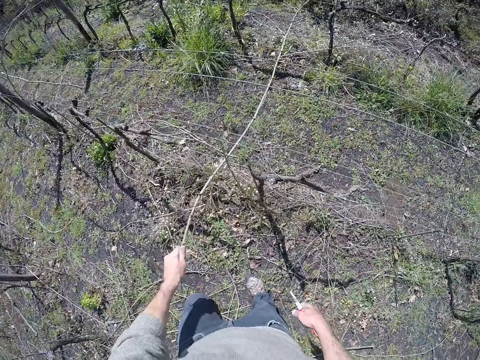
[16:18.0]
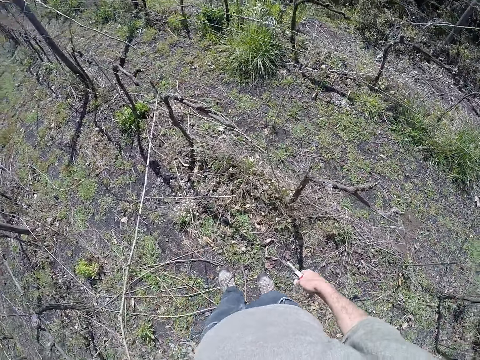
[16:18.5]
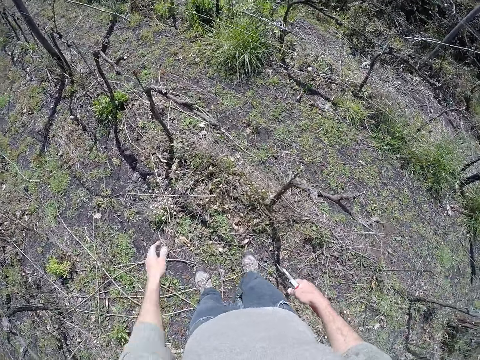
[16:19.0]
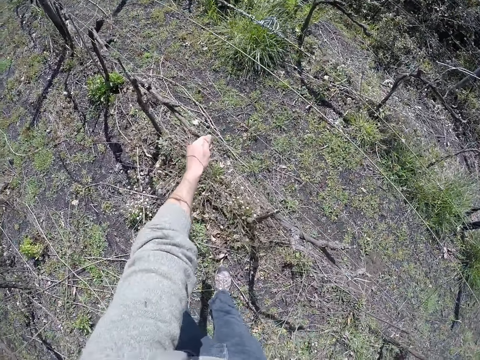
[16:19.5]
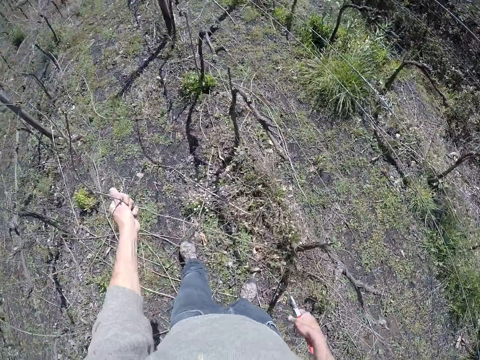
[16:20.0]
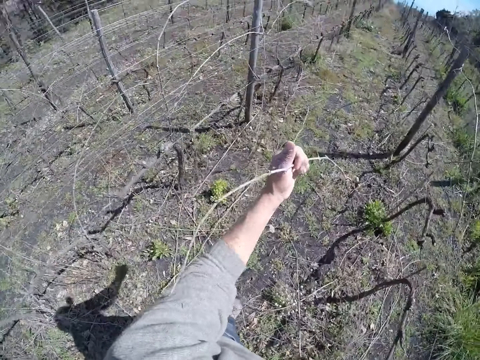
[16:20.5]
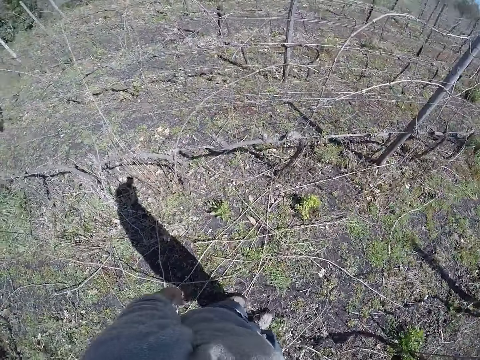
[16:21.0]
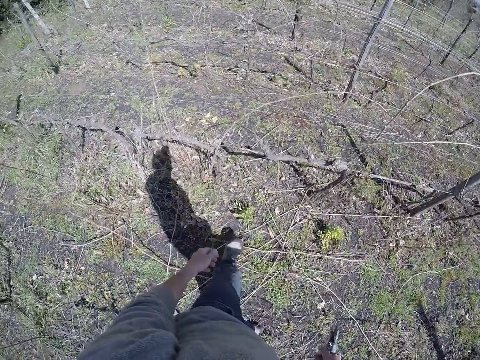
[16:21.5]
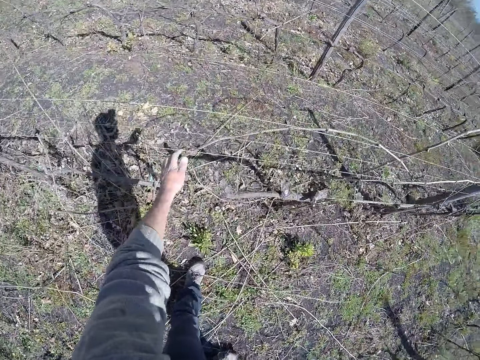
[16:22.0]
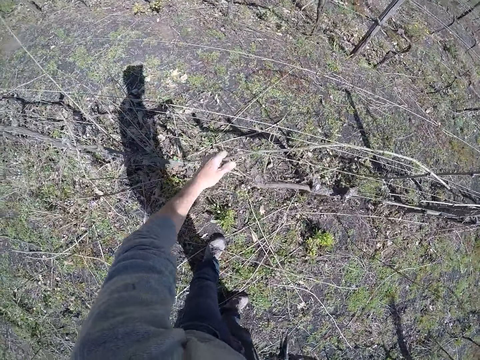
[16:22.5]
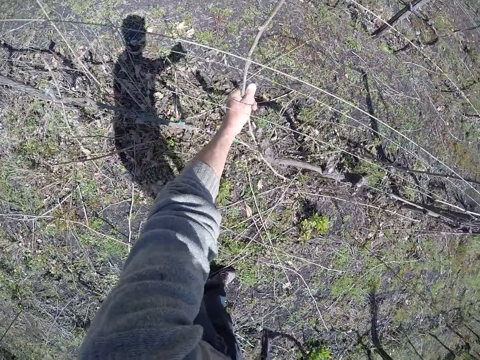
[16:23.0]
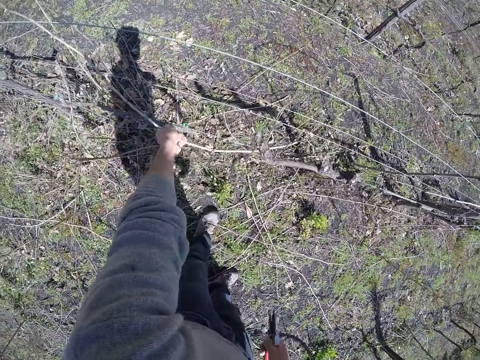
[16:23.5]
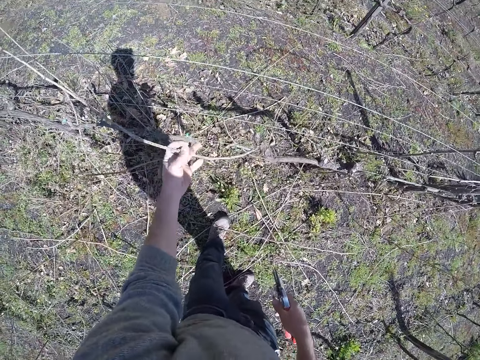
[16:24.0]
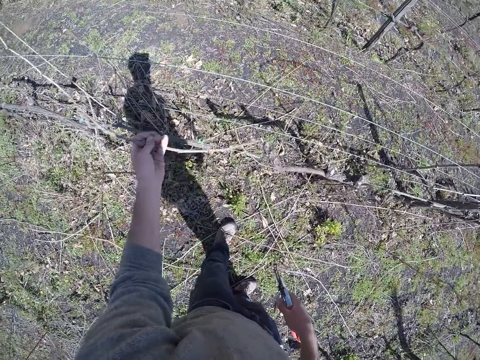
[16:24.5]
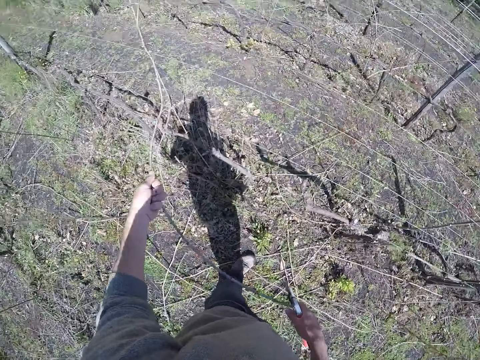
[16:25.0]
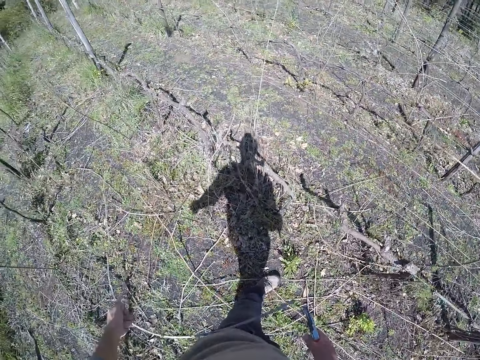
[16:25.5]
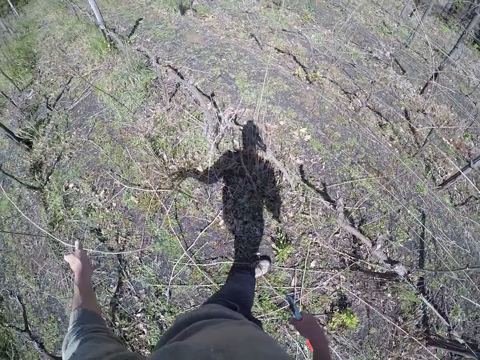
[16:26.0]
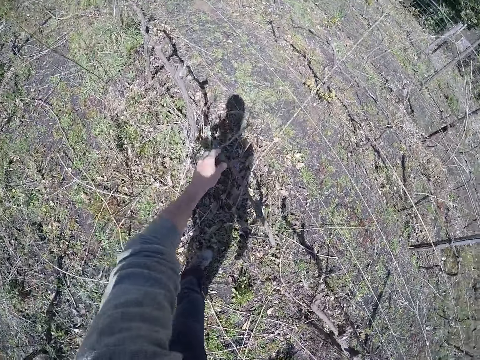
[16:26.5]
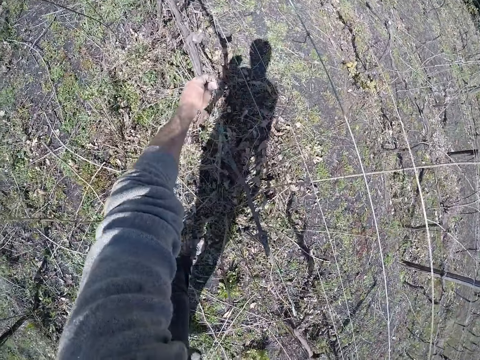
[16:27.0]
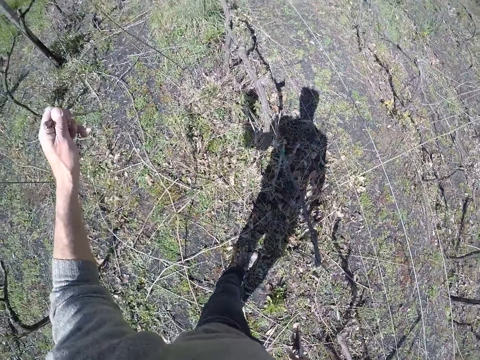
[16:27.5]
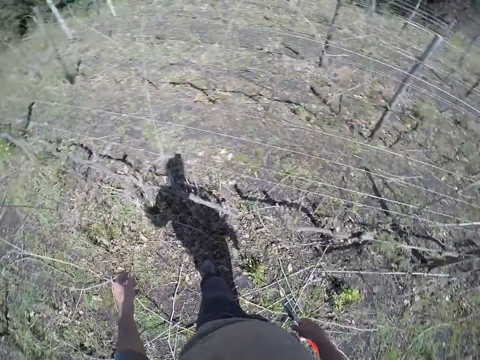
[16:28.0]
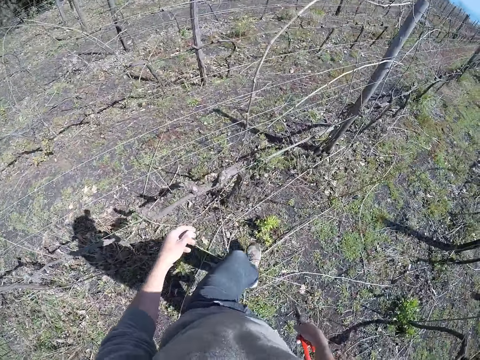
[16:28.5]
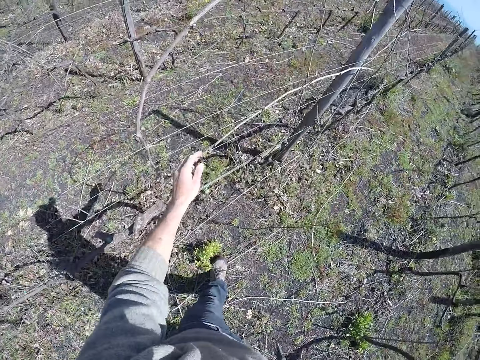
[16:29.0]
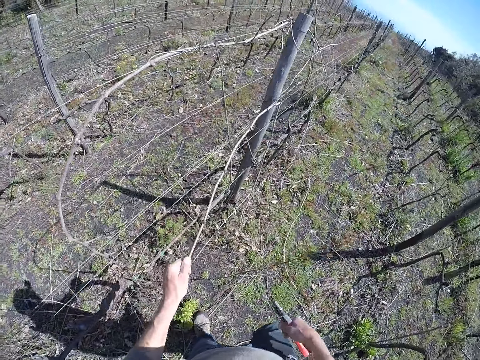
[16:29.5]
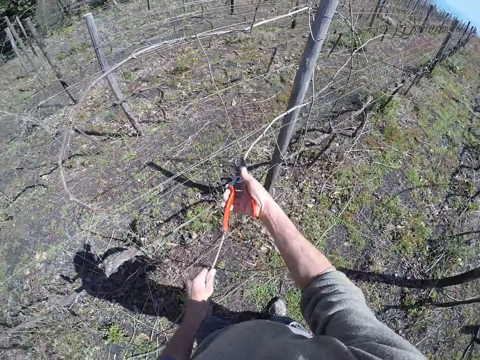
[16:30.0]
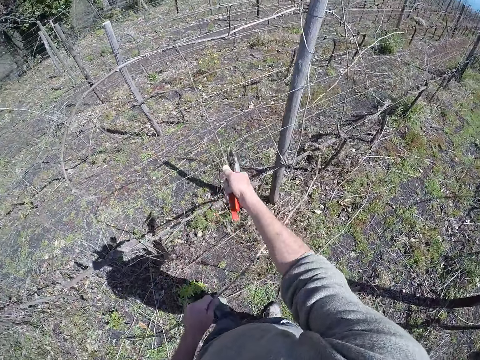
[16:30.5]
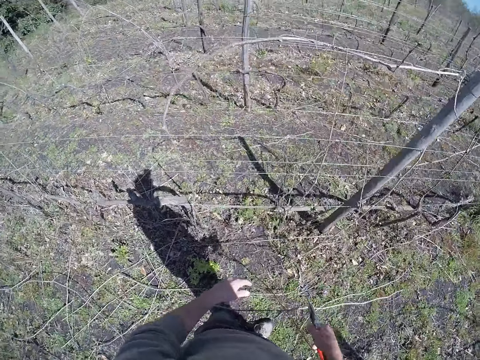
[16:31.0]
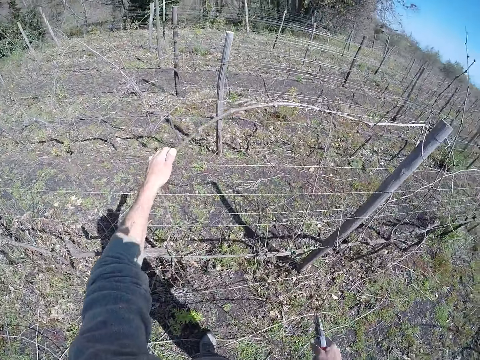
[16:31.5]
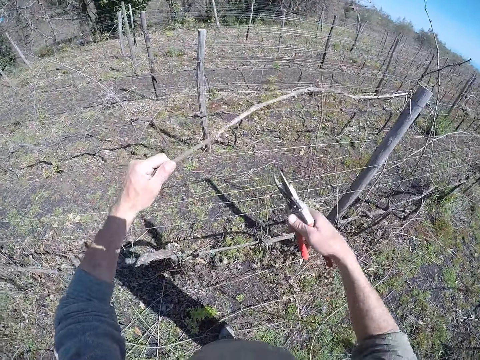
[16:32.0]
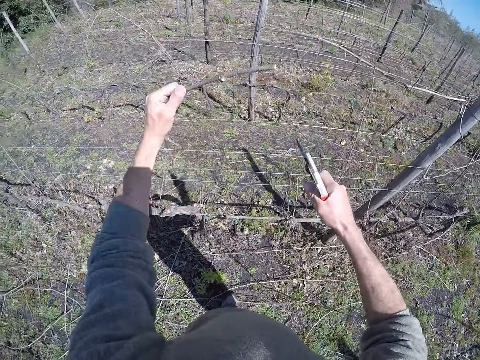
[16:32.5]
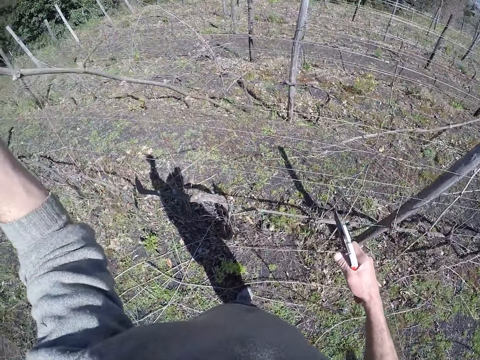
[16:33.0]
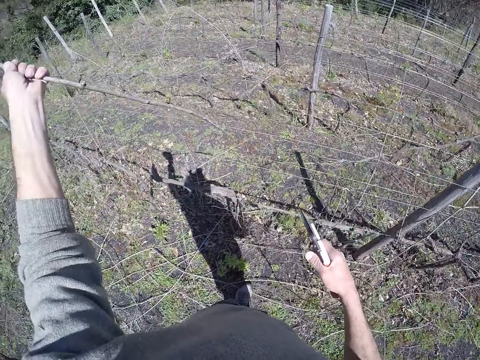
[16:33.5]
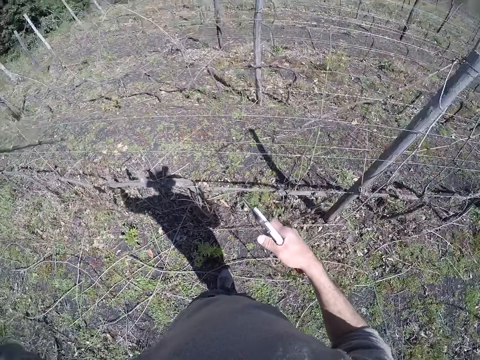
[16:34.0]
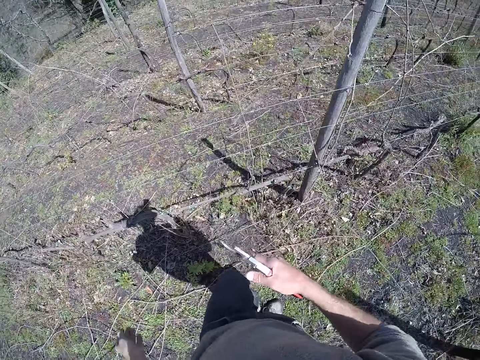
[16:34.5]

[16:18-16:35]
The camera wearer moves some dry sticks from the wire fence to the ground with his left hand. He holds wood with the left hand, pulls the wood with the left hand, drops the wood with the left hand, holds the wood with the left hand, pulls the wood with the left hand, and drops the wood with the left hand. He steps ahead with the left leg. He moves some dry sticks from the wire fence to the ground with his left hand again. He moves his hand ahead. He holds the wood with the left hand. He pulls the wood with the left hand, drops the wood with the left hand, pulls the wood with the left hand, and drops the wood with the left hand. He moves a step ahead. He pulls a dry stick from the wire fence with his left hand. He holds the wood with the left hand. He cuts the dry stick with the pair of pruning shears. He drops the dry stick on the ground with his left hand. He pulls a dry stick from the wire fence with his left hand. He holds the wood with the left hand and moves the wood with the left hand. He cuts the dry stick with the pair of pruning shears. He pulls the dry stick from the wire fence with his left hand. He moves the wood with the left hand.

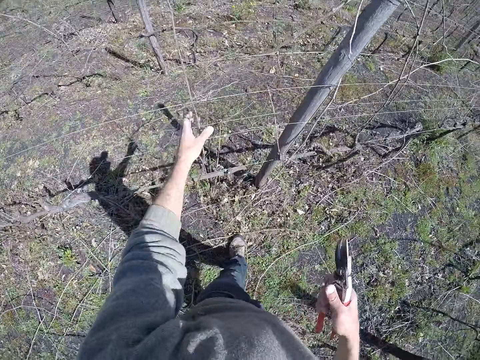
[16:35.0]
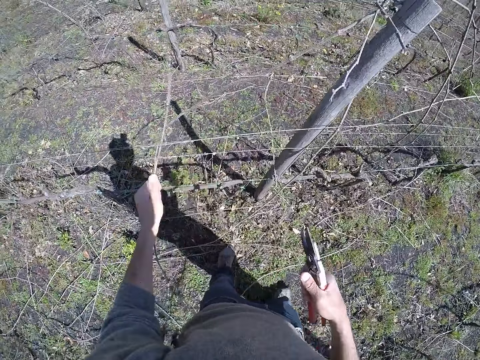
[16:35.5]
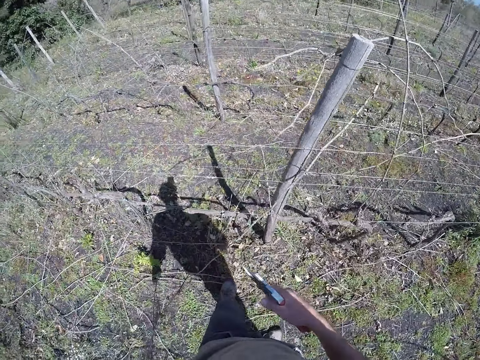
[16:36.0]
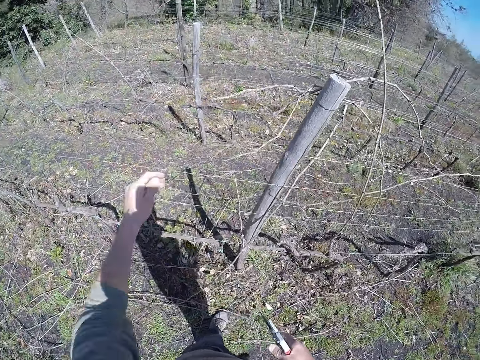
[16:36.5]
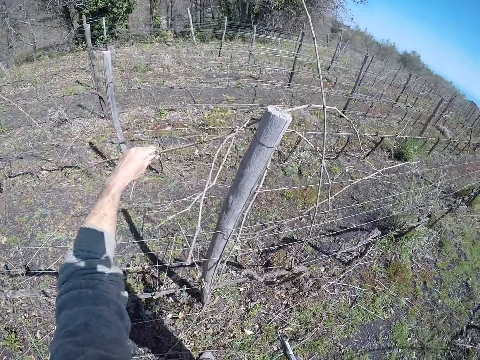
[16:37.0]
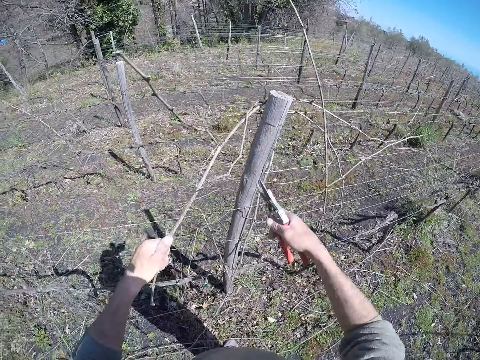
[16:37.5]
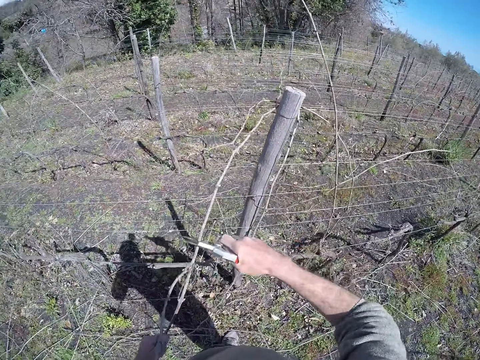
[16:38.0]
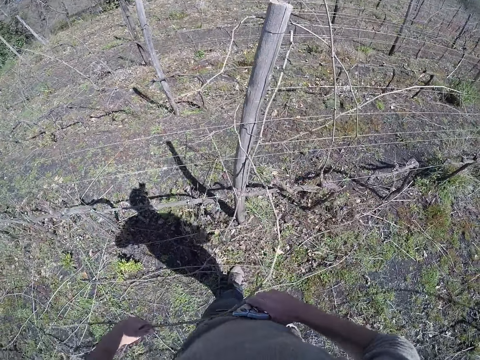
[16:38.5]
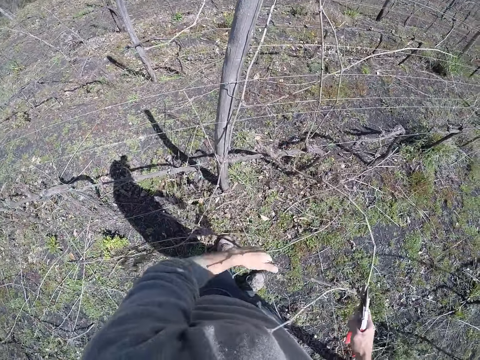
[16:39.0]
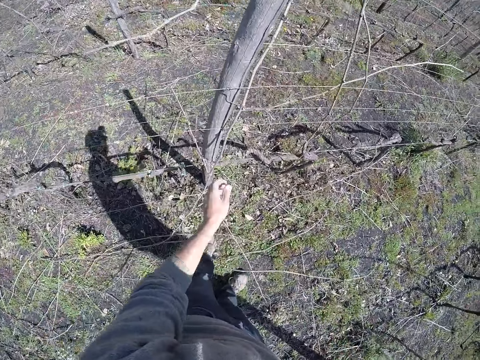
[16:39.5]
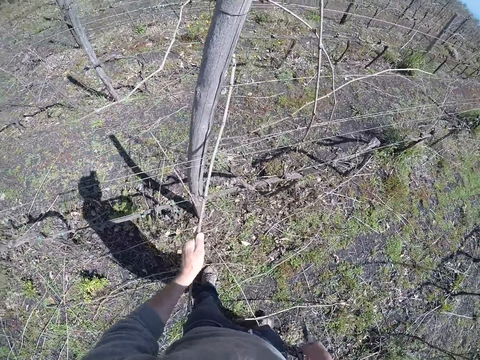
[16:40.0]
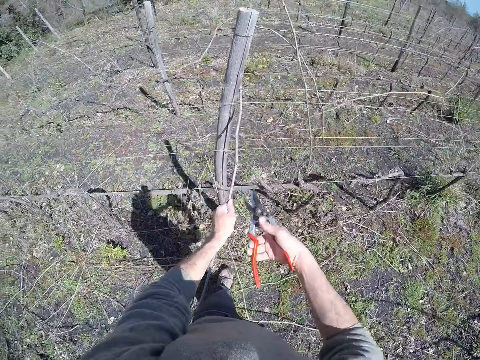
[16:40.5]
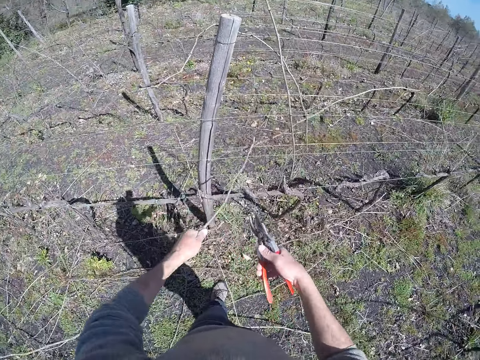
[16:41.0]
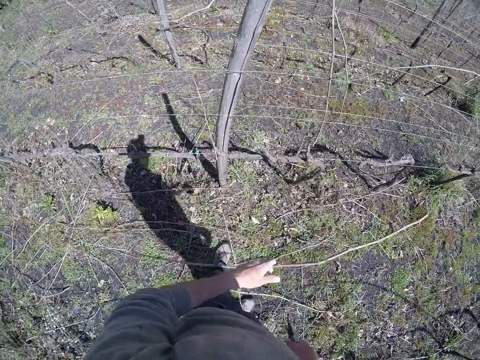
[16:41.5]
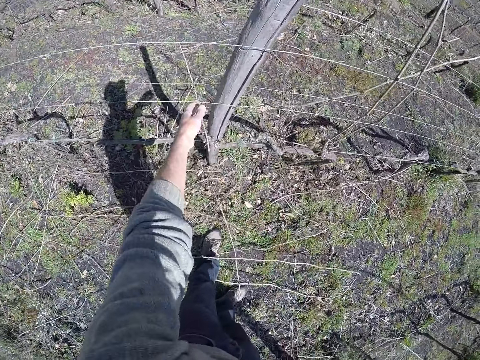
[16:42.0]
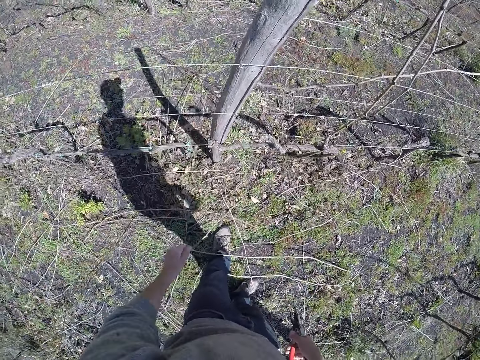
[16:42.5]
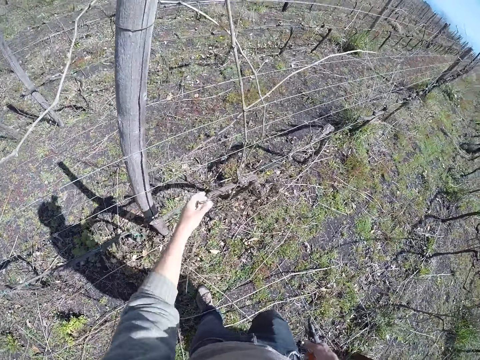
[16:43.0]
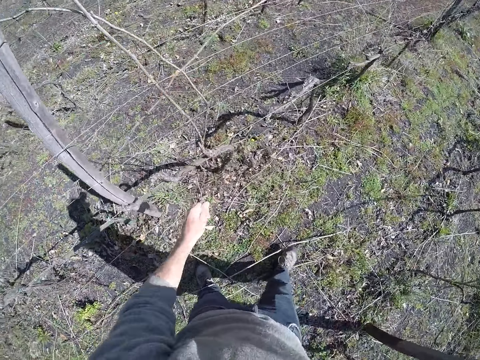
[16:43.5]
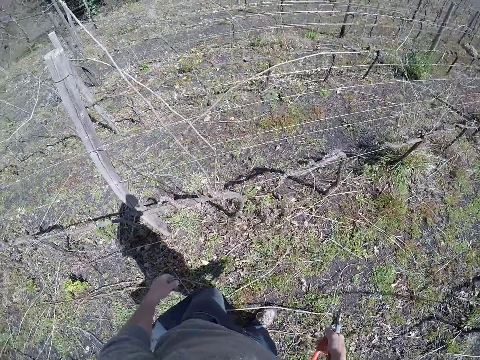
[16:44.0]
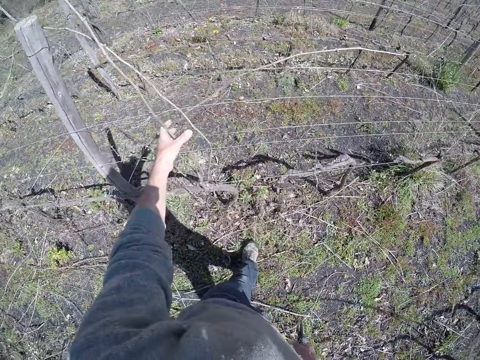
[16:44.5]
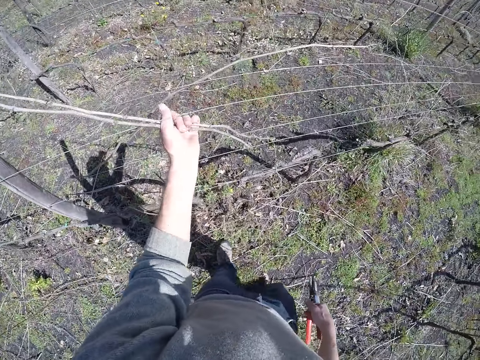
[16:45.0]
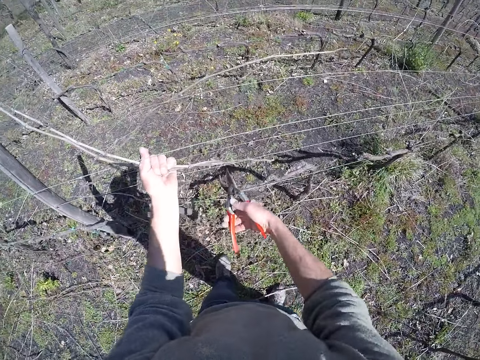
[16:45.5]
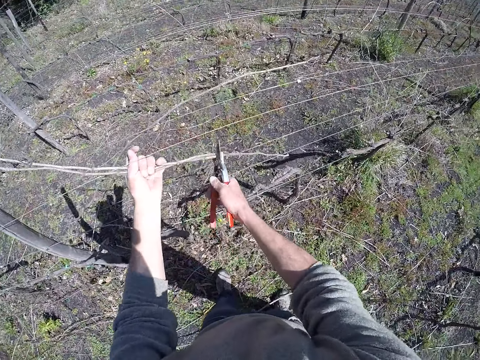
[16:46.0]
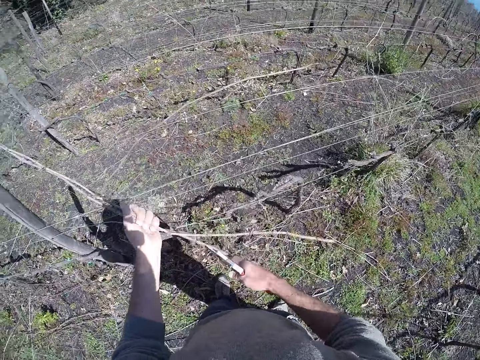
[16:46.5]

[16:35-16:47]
The camera wearer moves some dry sticks or wood from the wire fence to the ground with his left hand. He holds the wood with the left hand. He pulls a dry stick from the wire fence with his left hand. He holds the wood with the left hand. He pulls the wood with the left hand. He cuts the dry stick with the pair of pruning shears or scissors. He drops the dry sticks on the ground with his hands. He holds the wood with both hands. He moves some dry sticks from the wire fence to the ground with his left hand. He pulls the wood with the left hand. He cuts the wood with the scissors. He pulls the wood with the left hand, drops the wood with the left hand and holds the wood with the left hand. He moves a dry stick from the wire fence to the ground with his left hand. He holds the wood with the left hand and drops the wood with the left hand. He pulls some dry sticks from the wire fence with his left hand. He holds the wood with the left hand. He moves the wood with the left hand. He cuts the dry stick with the pair of pruning shears.
